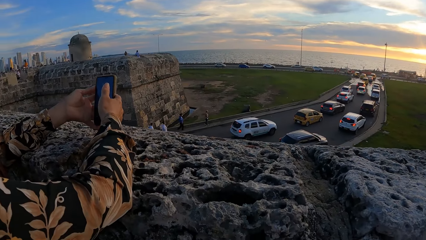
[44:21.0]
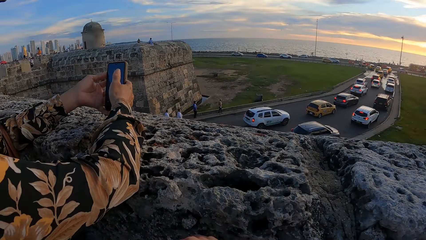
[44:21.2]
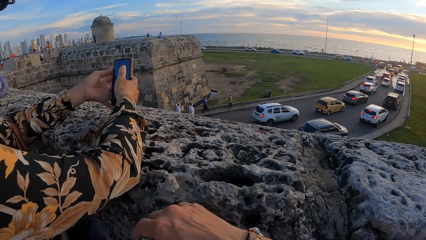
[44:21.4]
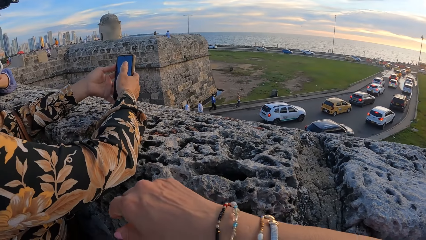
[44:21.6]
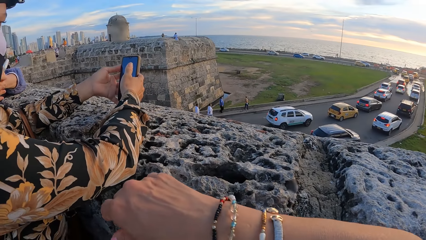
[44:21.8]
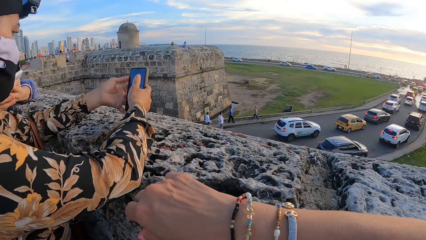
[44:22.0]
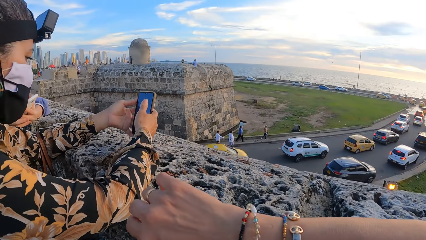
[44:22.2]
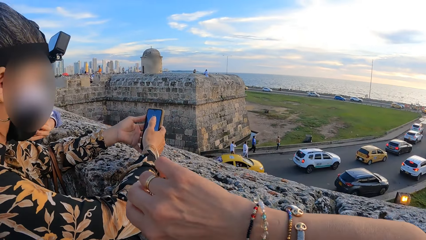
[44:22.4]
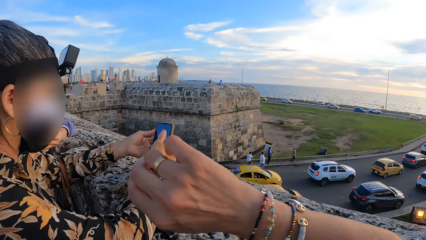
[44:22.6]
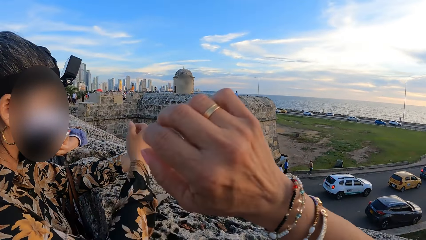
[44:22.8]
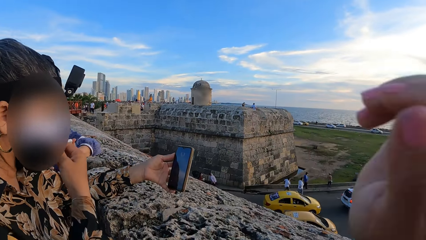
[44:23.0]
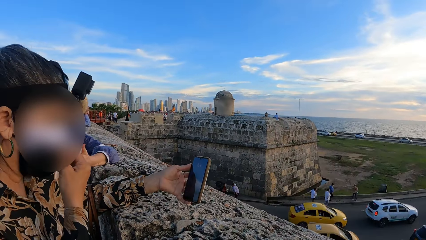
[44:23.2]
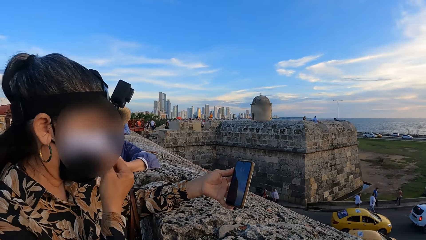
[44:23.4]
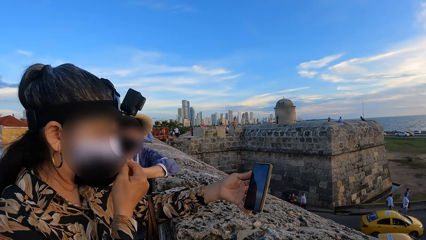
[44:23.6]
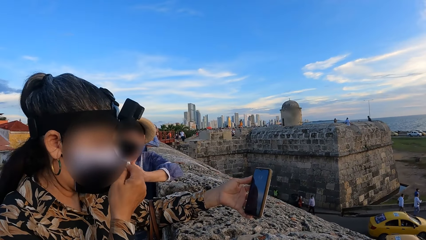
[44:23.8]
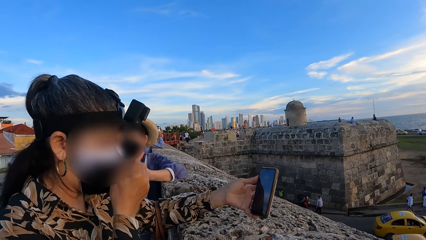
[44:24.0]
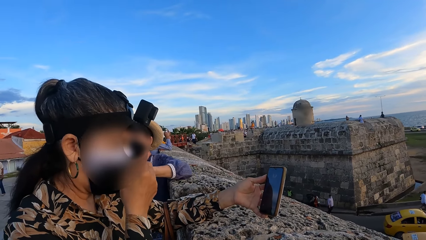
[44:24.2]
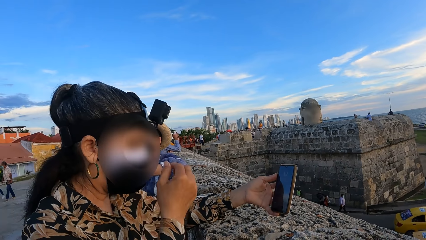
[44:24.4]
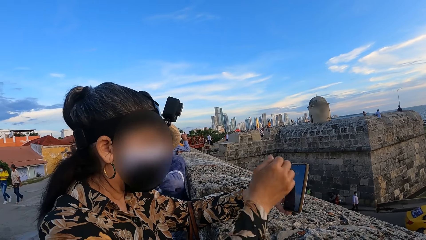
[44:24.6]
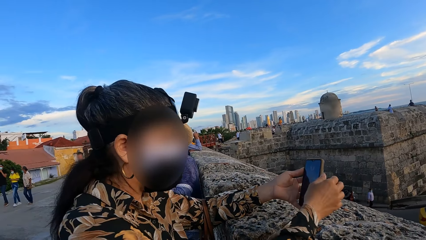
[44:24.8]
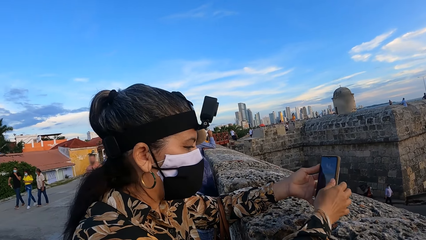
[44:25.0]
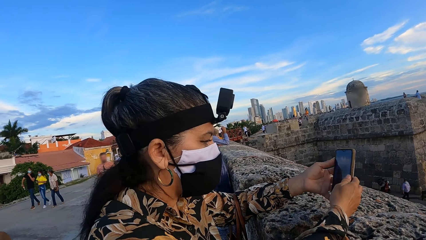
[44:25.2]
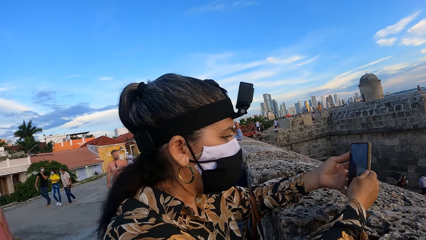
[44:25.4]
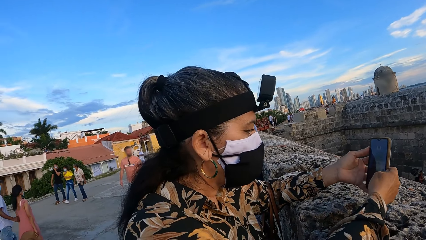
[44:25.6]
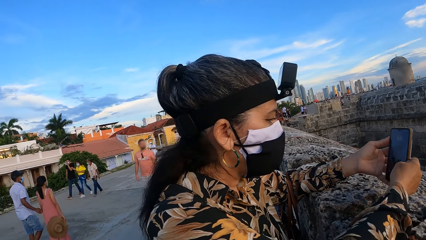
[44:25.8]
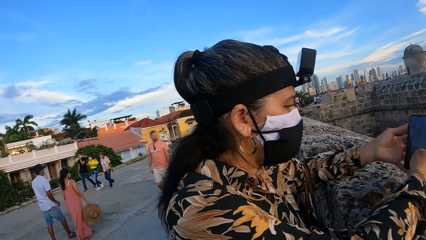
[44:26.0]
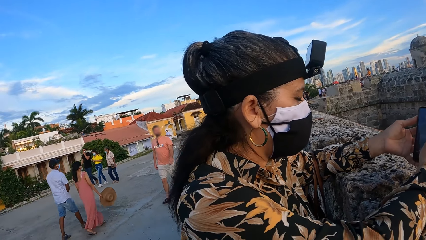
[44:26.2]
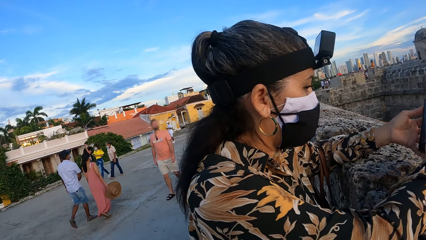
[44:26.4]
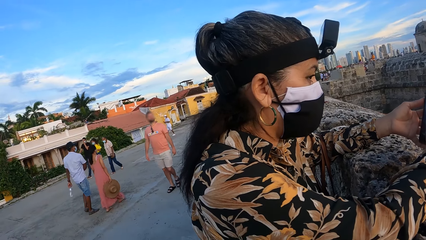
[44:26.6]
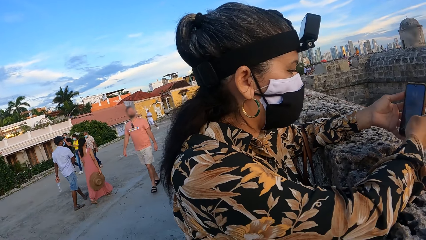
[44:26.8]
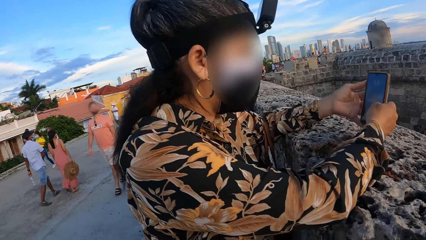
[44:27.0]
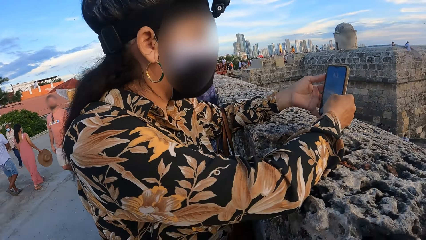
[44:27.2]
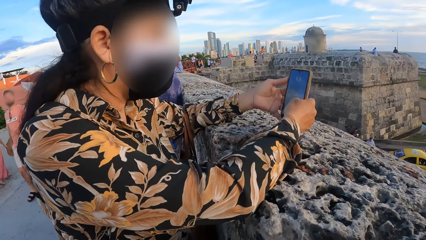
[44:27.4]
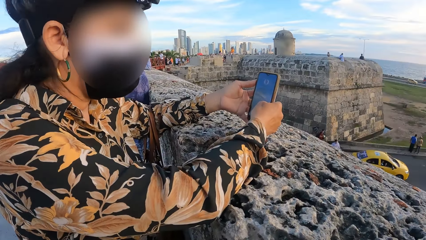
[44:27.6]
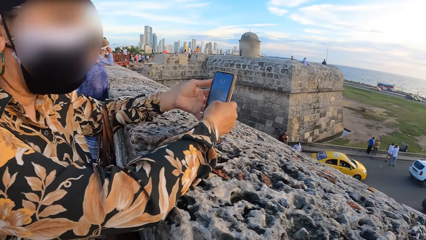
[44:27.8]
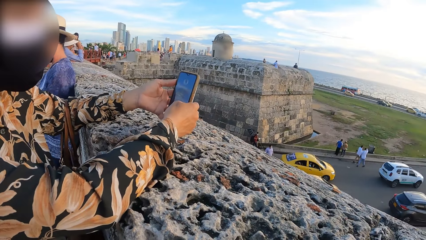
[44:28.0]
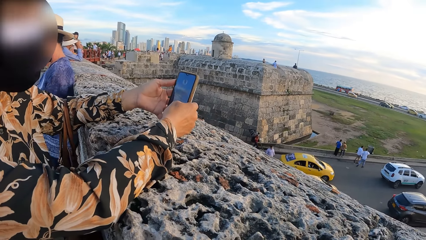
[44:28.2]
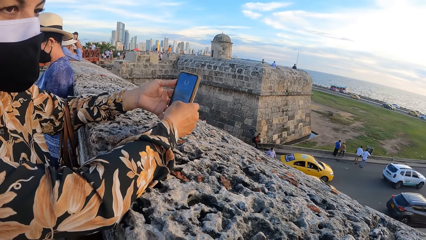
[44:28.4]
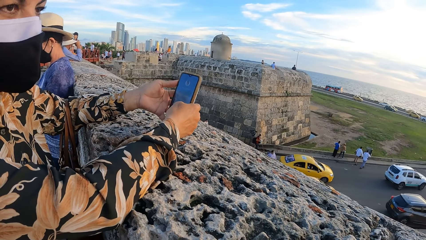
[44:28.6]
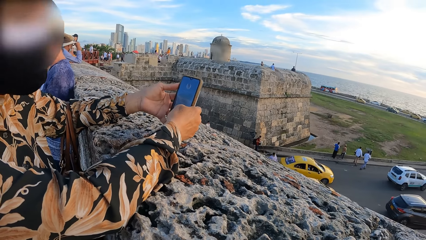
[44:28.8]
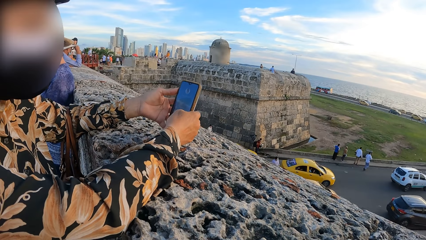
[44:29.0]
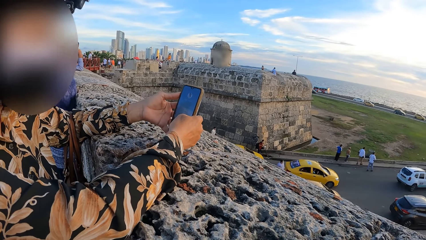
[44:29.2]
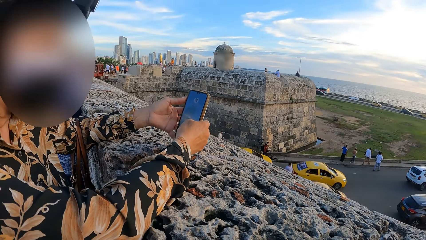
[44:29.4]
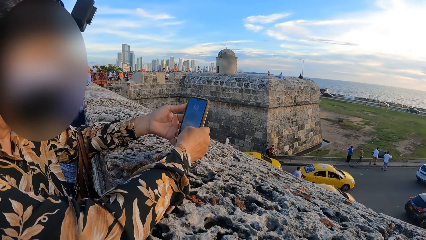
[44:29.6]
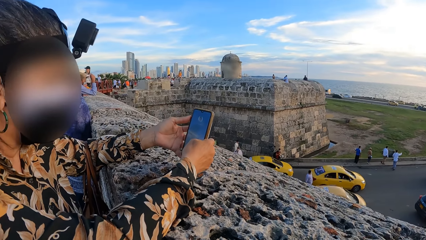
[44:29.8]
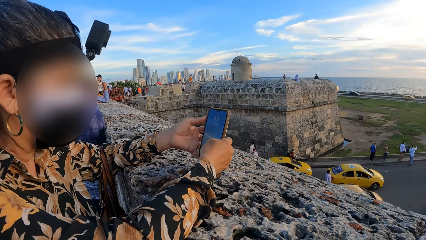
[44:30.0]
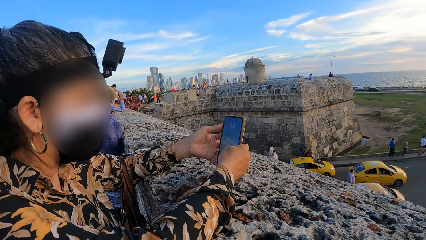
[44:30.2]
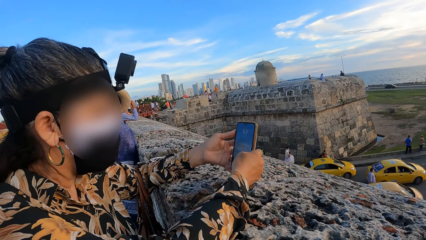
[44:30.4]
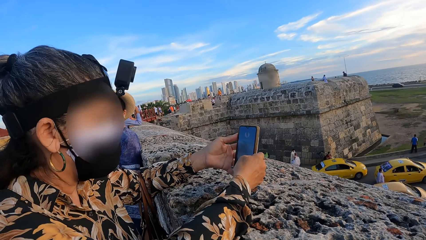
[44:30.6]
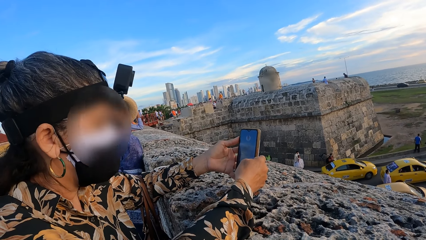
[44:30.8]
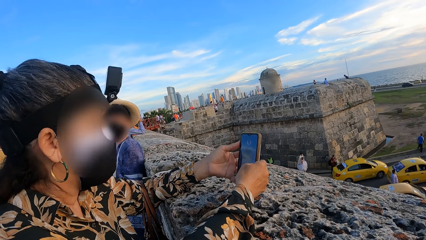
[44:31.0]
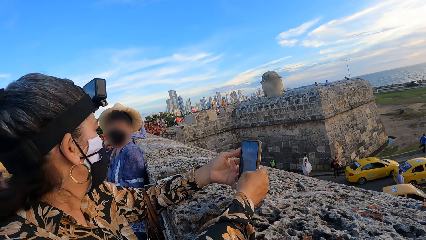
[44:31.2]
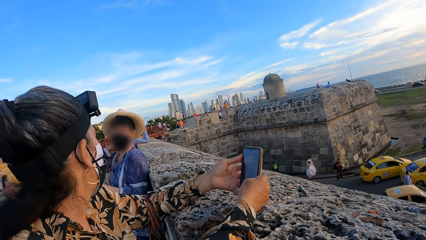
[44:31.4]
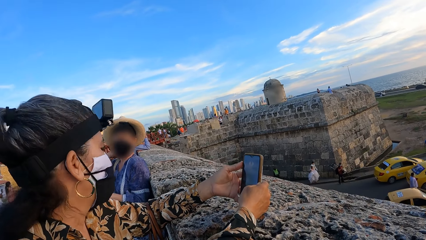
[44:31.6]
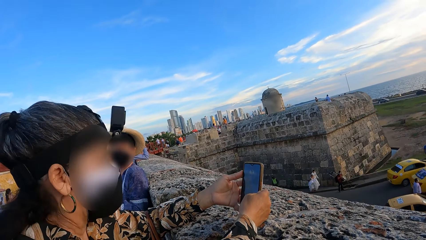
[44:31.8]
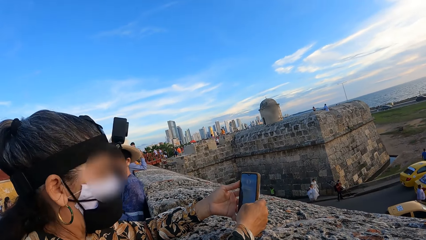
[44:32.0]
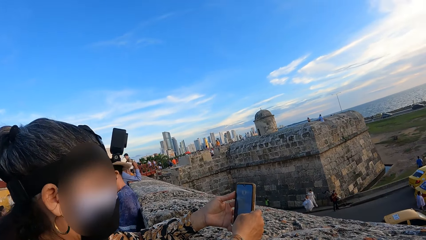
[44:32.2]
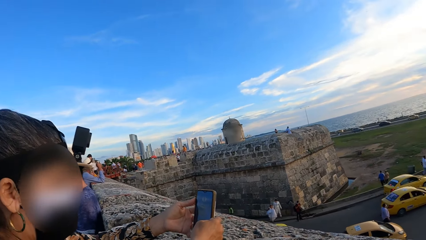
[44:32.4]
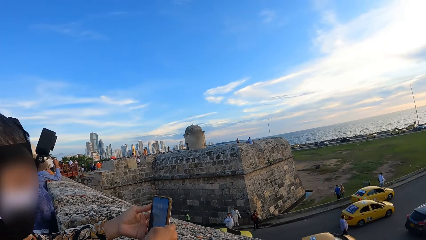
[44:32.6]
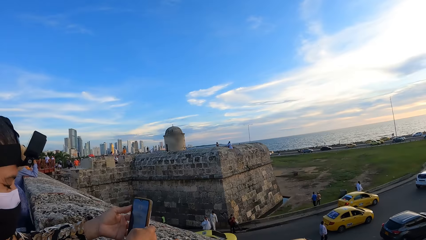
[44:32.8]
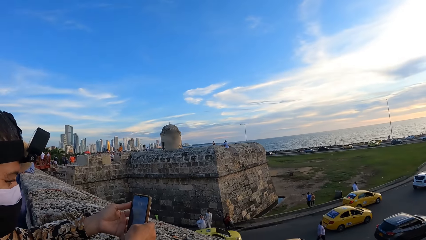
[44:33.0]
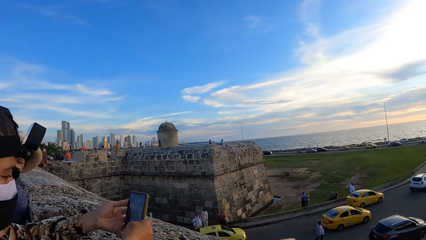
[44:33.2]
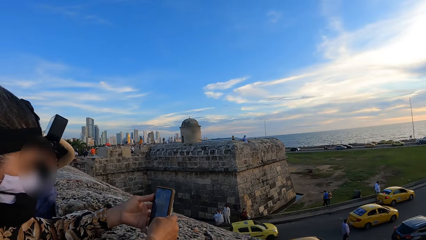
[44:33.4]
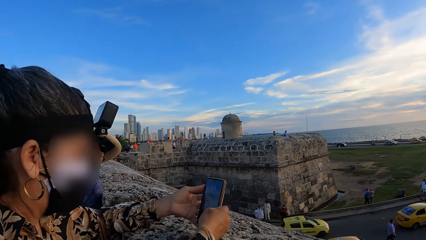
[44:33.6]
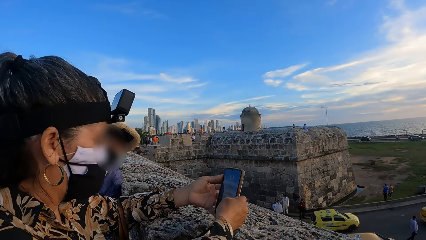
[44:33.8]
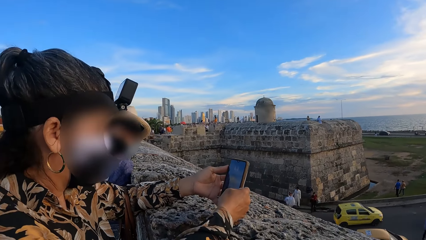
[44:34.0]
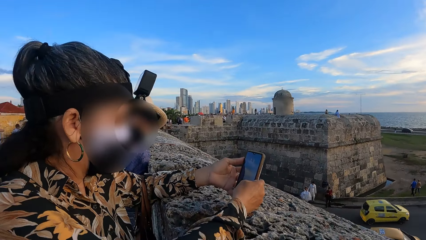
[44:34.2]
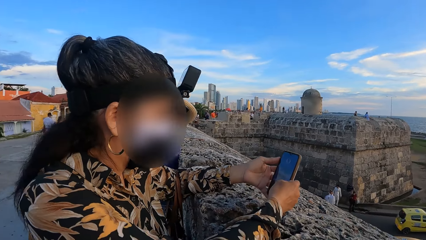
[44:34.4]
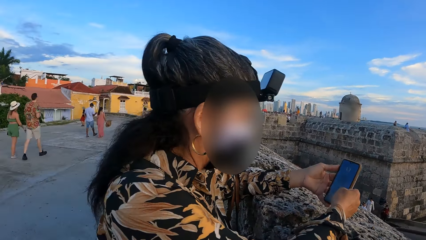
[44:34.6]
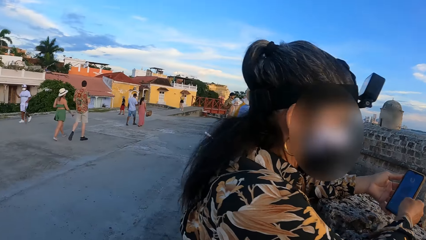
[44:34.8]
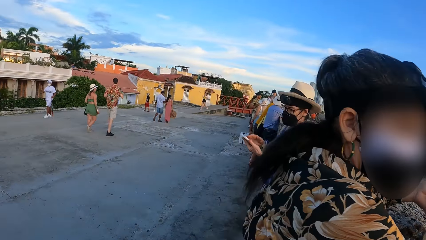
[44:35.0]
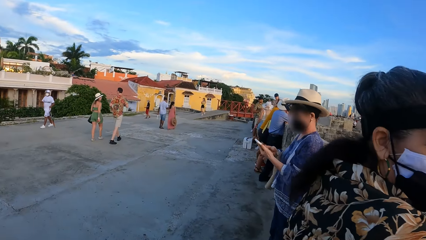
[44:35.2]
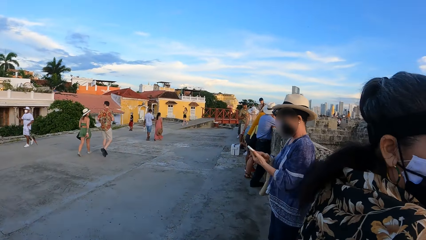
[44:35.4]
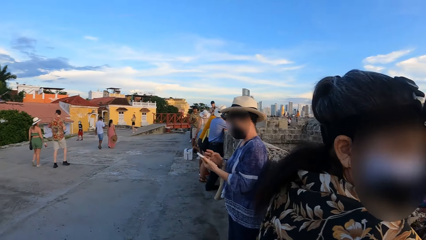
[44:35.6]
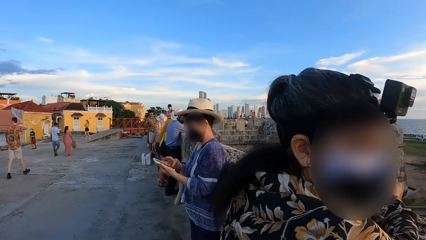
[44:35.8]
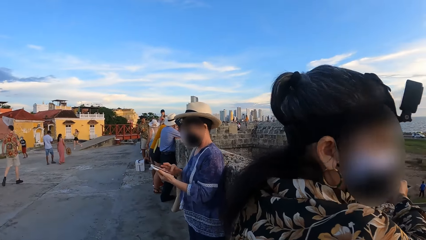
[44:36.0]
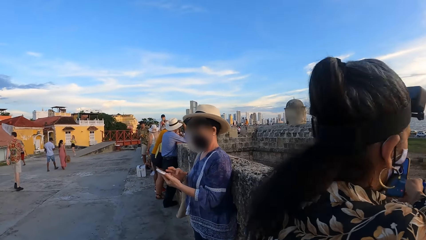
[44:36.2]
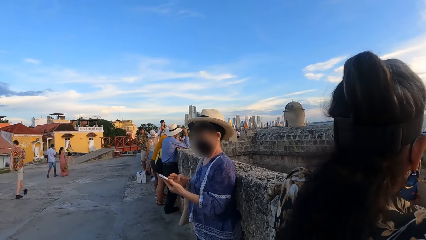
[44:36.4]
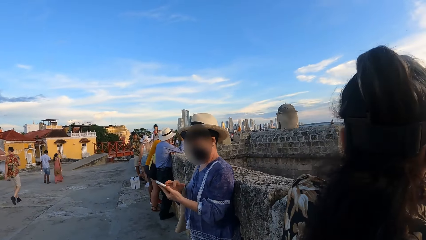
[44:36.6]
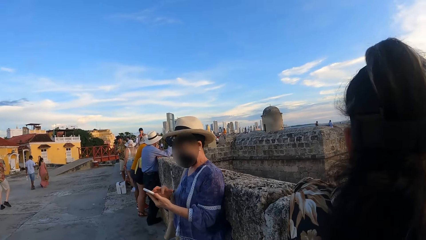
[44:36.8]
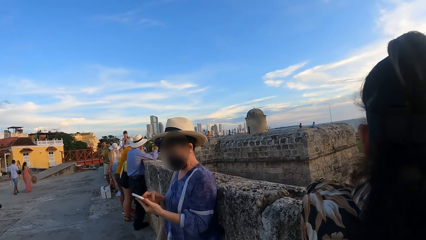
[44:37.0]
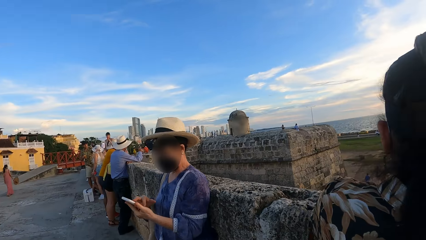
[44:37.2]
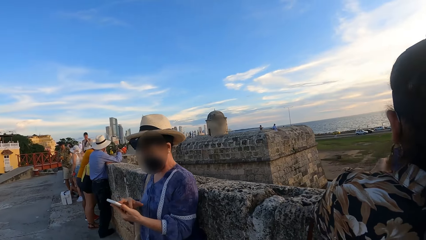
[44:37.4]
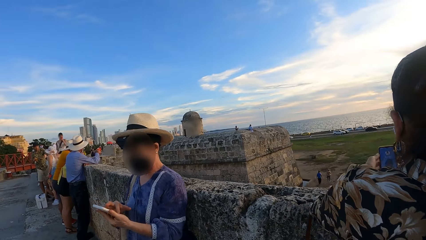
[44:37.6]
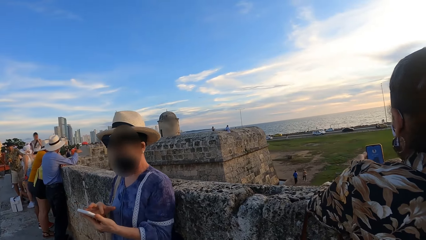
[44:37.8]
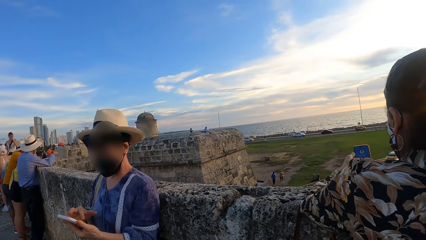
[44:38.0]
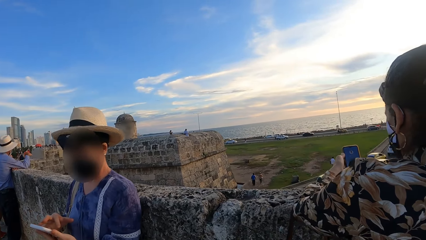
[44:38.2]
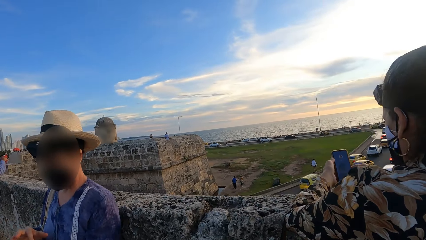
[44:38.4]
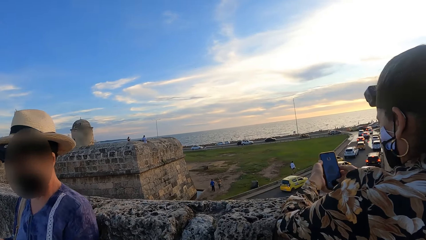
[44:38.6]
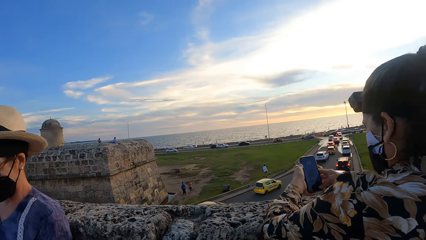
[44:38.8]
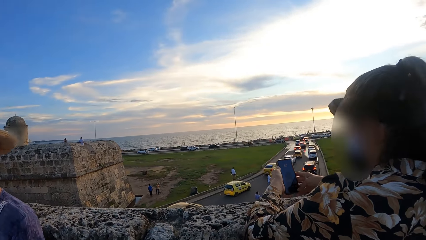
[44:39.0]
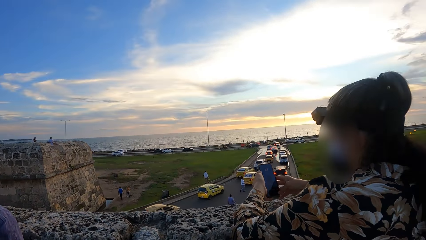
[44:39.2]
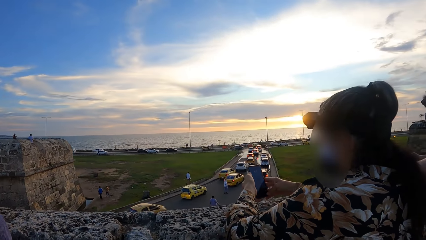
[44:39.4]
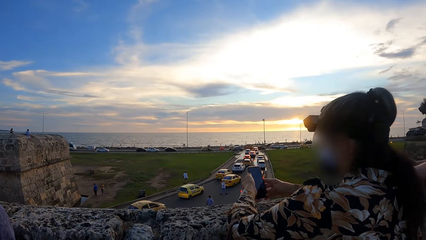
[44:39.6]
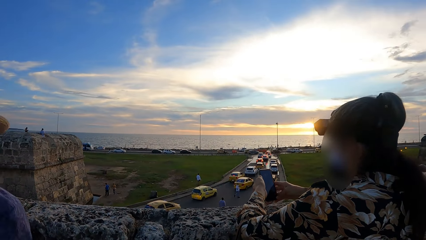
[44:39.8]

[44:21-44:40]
The camera wearer stares at the road. She stares at the bracelets in her hand. She interacts with a lady. The lady operates a mobile phone. The lady interacts with the camera wearer. The camera wearer interacts with another person. She looks around the road. She looks around the bridge. She walks around the road.
